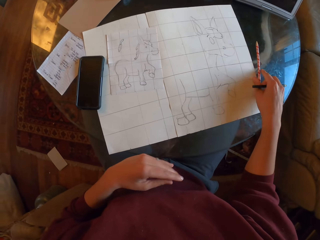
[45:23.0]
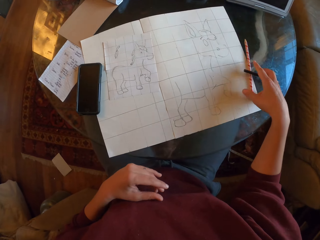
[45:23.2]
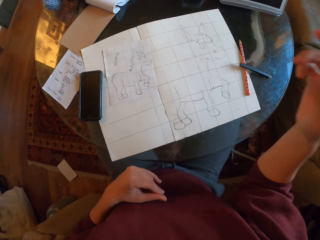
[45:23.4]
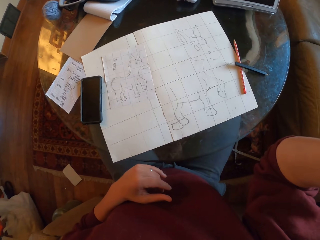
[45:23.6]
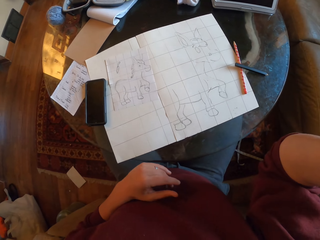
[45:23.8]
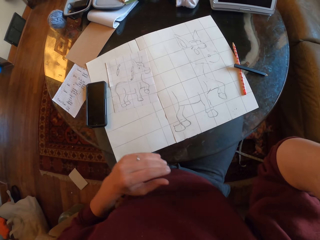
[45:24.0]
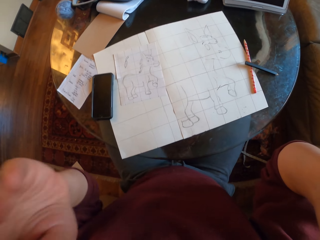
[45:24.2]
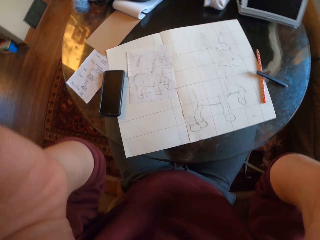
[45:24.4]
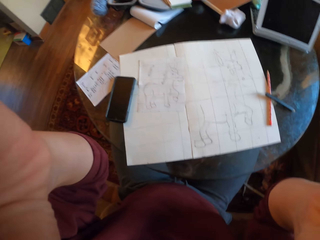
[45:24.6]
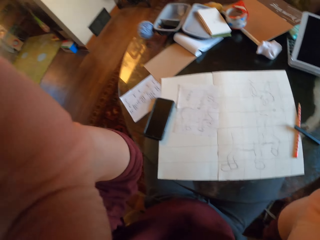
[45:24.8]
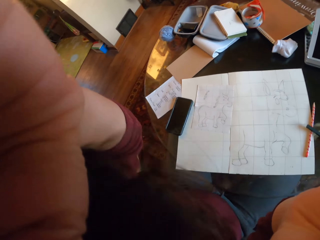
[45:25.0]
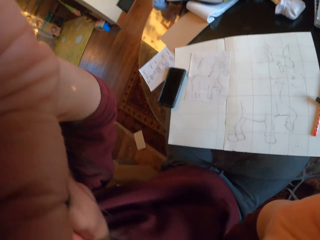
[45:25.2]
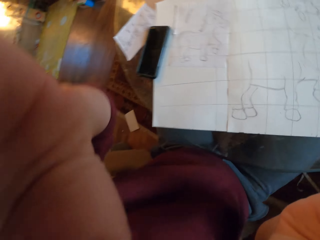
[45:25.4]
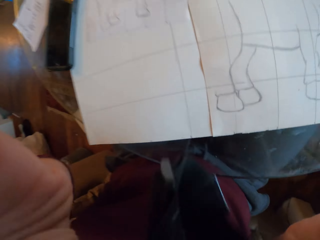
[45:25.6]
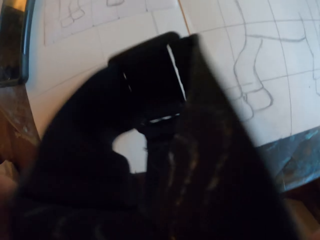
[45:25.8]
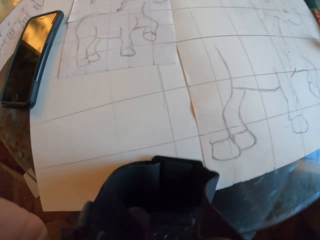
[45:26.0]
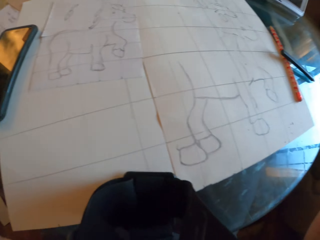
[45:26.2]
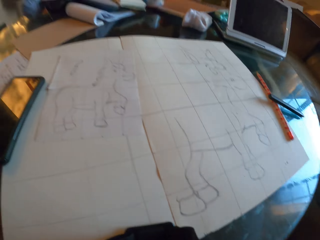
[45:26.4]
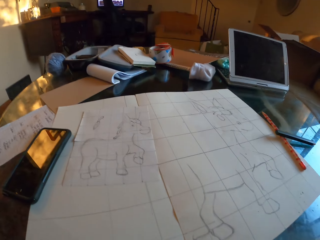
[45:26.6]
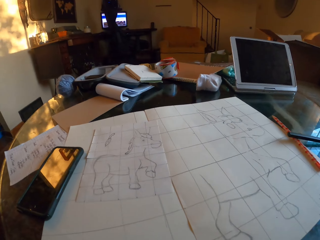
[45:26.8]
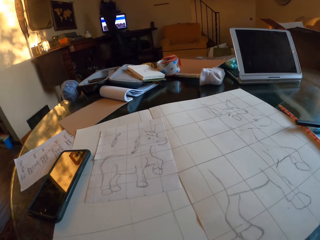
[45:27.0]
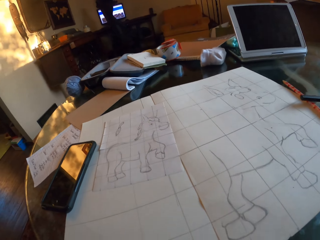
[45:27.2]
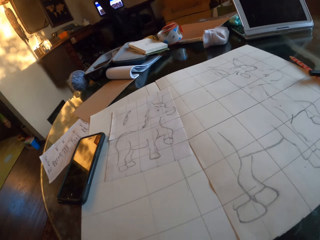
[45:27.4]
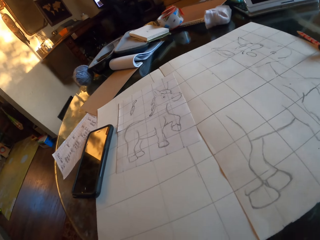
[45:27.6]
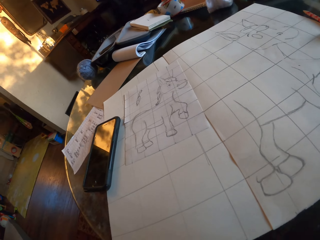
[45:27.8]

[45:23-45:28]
The camera wearer wipes the drawing paper with a hand. They place a pencil on the table, lift a hand, lift hands and take off the camera.
